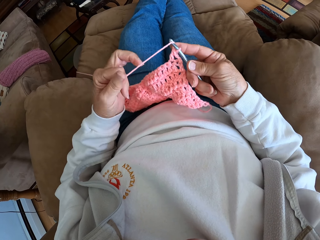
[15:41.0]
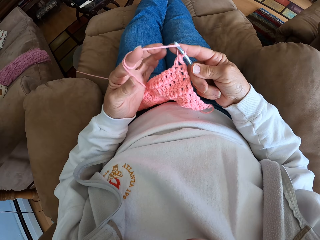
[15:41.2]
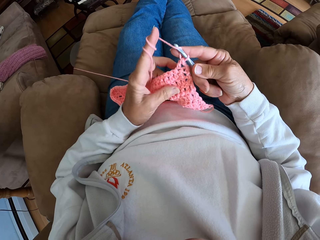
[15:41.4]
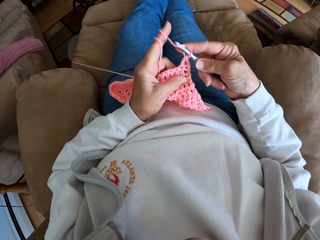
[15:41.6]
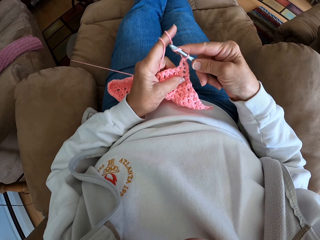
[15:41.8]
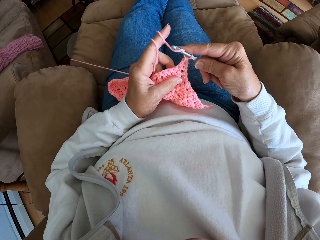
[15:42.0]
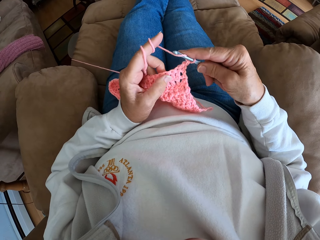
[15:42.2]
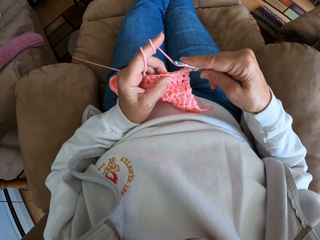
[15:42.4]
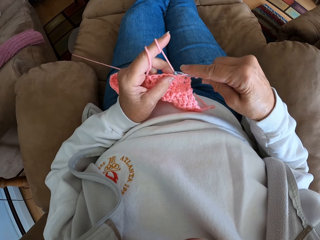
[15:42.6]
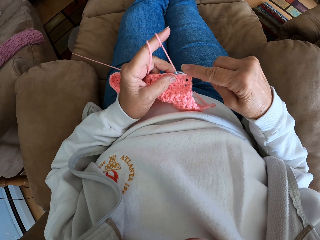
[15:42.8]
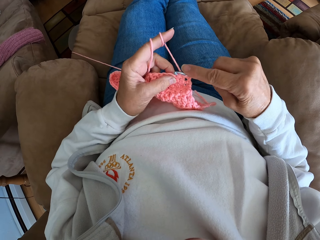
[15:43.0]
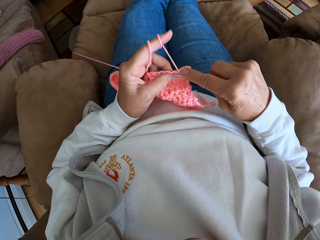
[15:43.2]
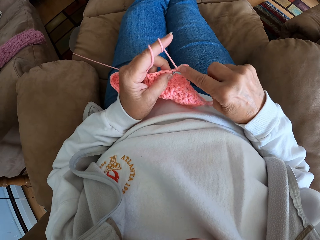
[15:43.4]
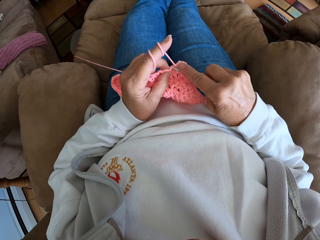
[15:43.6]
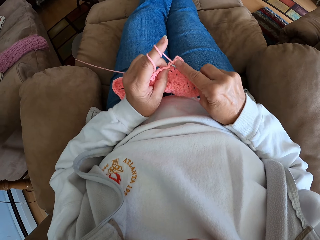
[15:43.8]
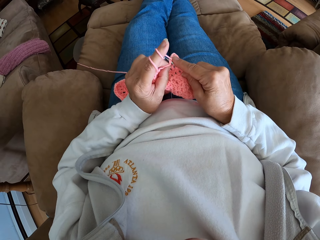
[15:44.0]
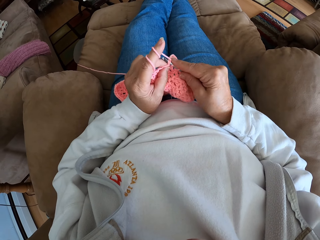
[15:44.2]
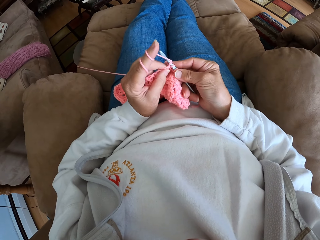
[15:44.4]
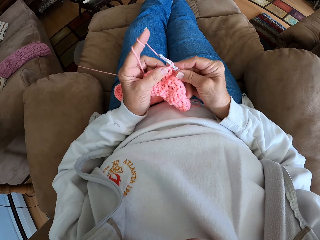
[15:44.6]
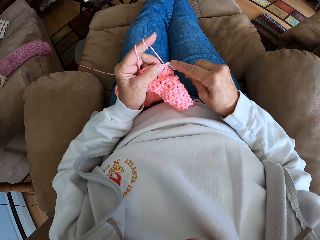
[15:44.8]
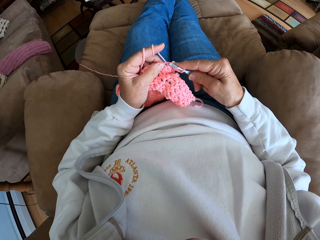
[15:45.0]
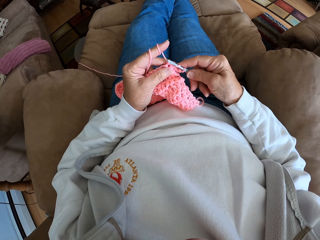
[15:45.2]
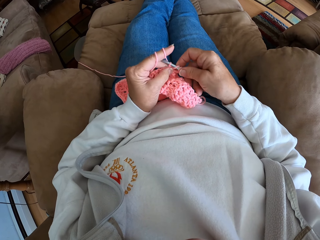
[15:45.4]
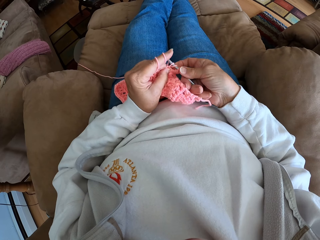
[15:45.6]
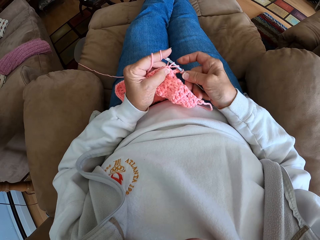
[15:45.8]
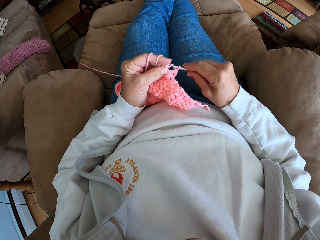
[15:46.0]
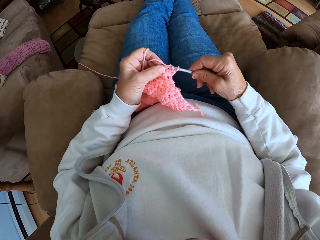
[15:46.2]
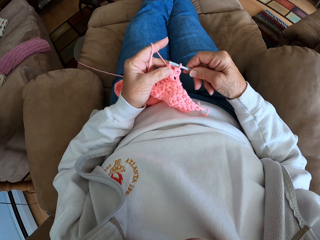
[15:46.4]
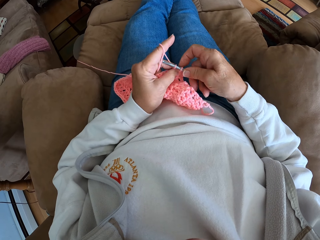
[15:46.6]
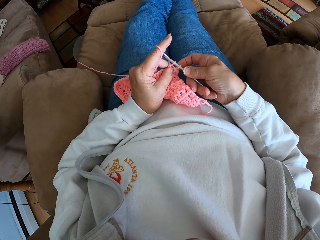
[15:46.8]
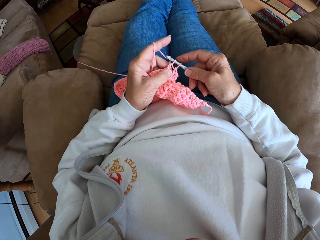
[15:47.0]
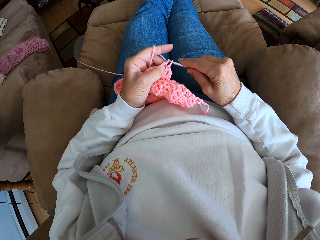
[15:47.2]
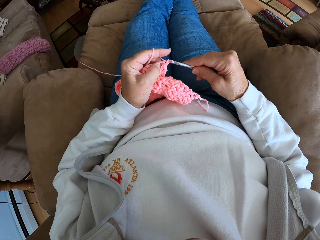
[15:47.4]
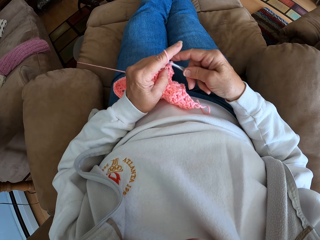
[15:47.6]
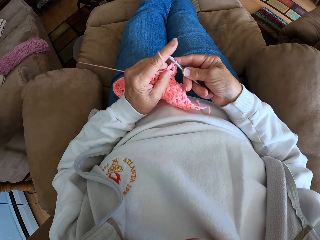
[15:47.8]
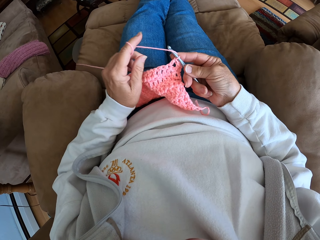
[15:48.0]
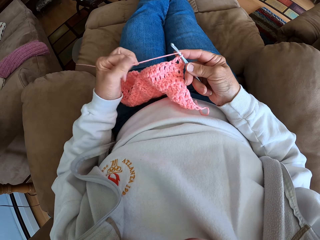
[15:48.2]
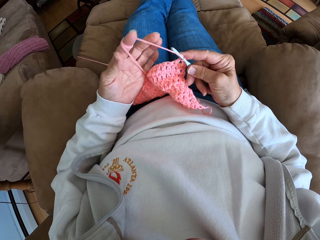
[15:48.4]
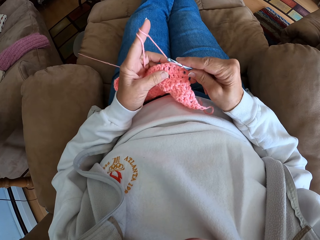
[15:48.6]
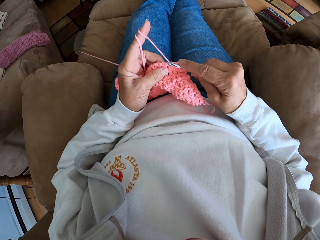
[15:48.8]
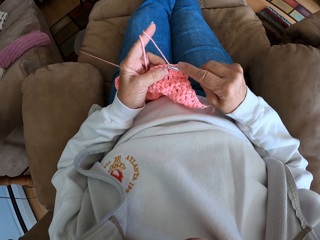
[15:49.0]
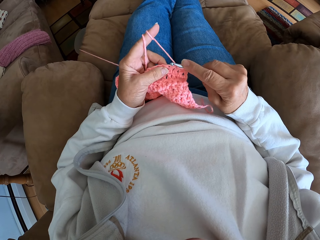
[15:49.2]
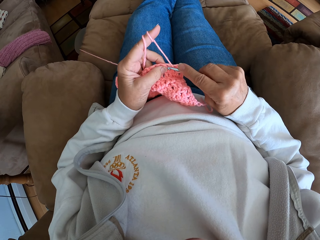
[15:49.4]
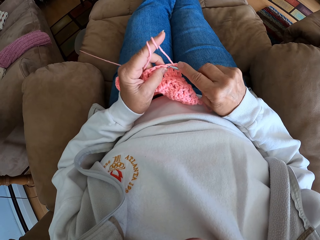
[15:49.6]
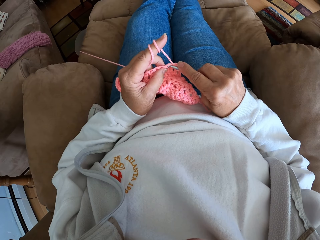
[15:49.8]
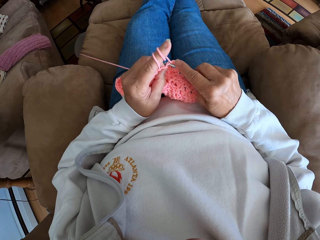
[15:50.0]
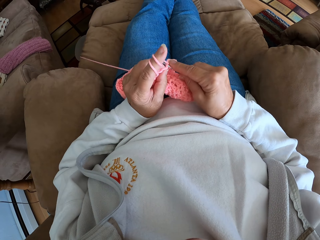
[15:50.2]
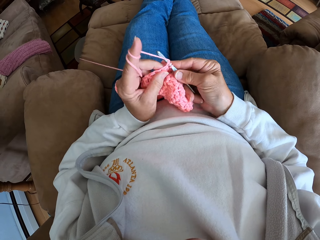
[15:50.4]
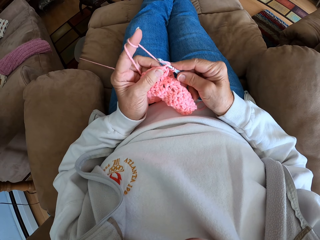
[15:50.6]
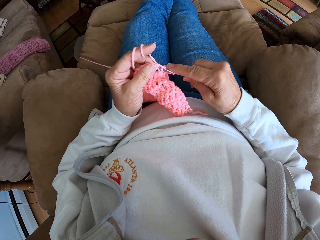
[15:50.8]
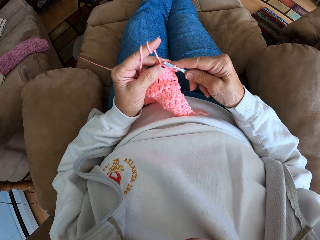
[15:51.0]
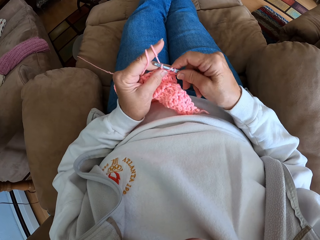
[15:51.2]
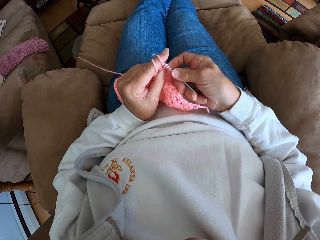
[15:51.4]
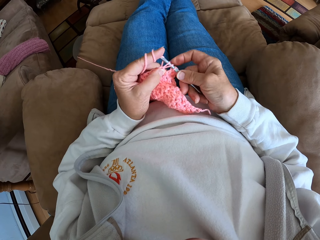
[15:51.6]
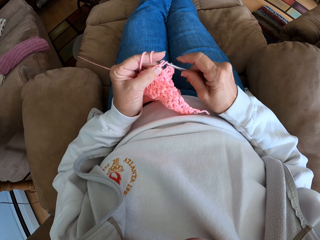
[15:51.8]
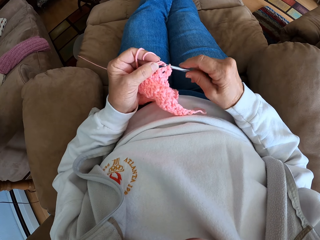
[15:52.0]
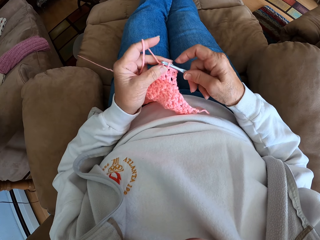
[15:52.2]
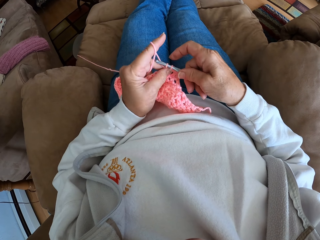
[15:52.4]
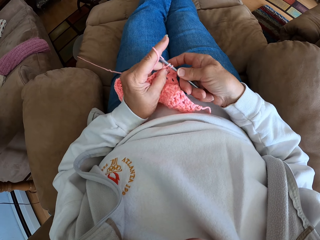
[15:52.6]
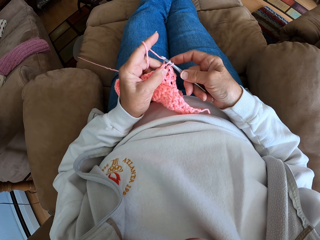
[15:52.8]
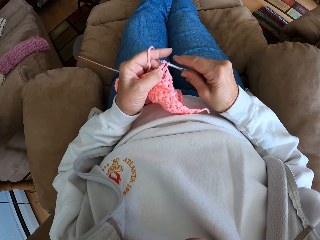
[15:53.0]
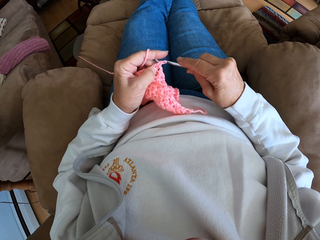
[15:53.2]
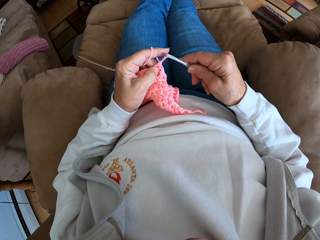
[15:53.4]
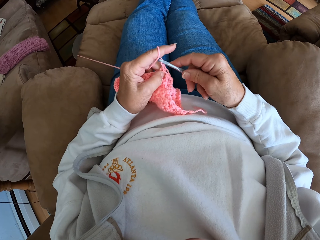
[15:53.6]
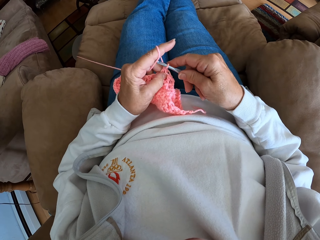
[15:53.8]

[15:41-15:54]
The camera wearer coils a knitting thread to a finger. They knit a fabric with a knitting needle. They straighten the knitting thread with hands. They knit the fabric with the knitting needle.

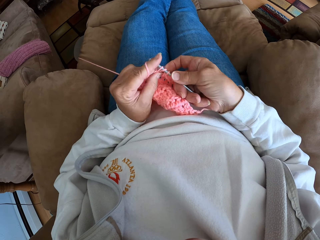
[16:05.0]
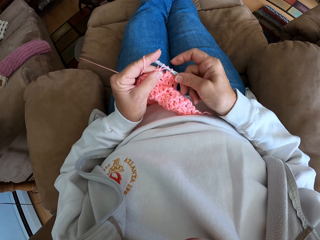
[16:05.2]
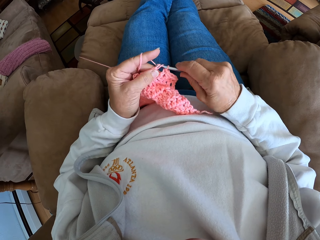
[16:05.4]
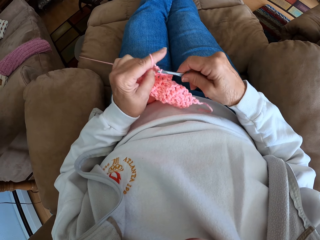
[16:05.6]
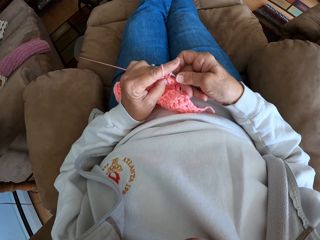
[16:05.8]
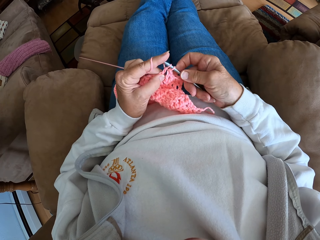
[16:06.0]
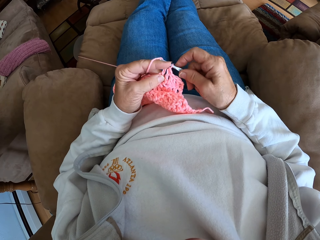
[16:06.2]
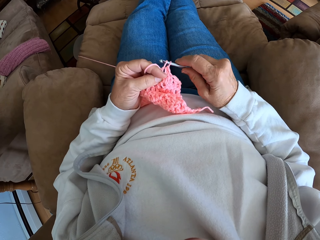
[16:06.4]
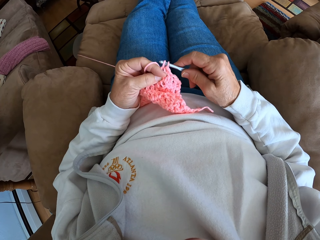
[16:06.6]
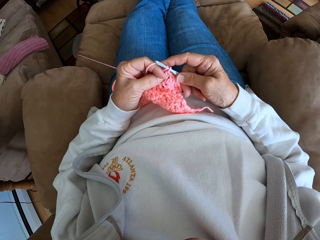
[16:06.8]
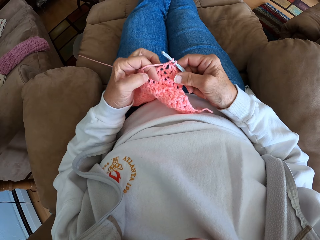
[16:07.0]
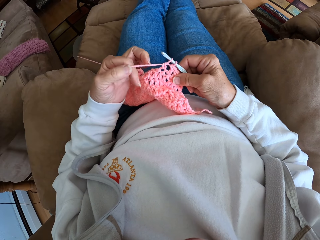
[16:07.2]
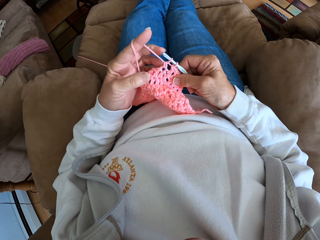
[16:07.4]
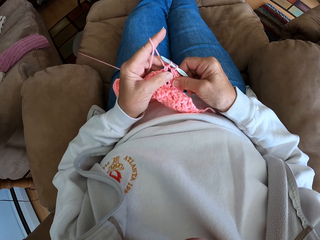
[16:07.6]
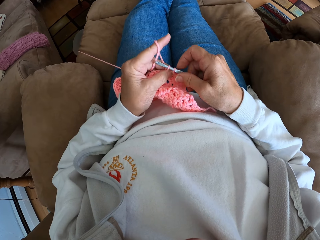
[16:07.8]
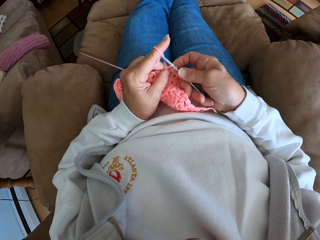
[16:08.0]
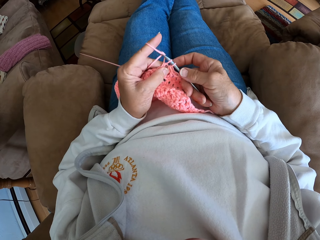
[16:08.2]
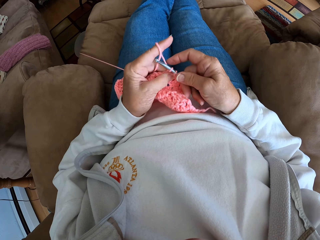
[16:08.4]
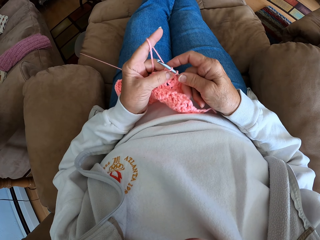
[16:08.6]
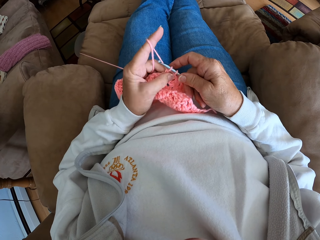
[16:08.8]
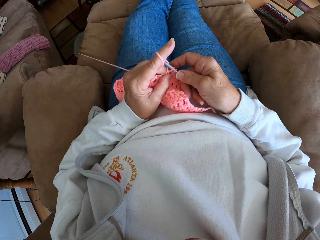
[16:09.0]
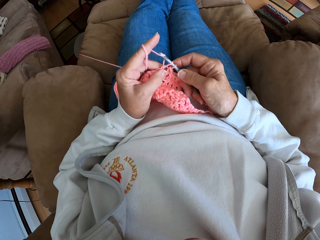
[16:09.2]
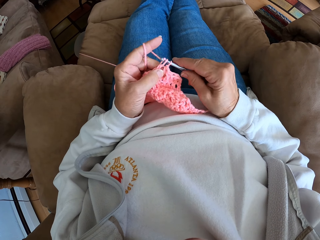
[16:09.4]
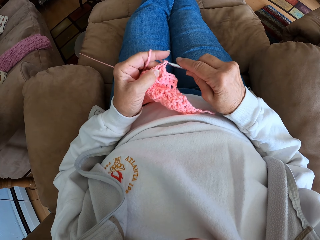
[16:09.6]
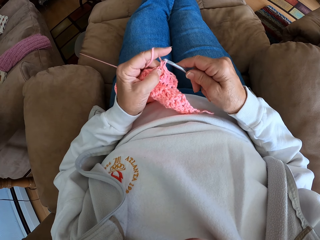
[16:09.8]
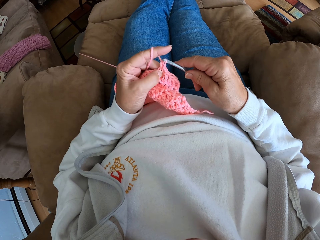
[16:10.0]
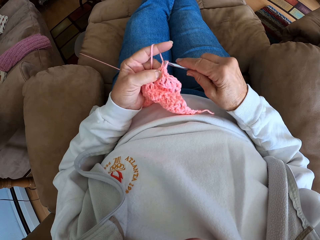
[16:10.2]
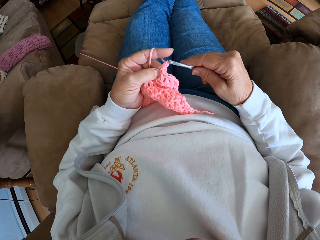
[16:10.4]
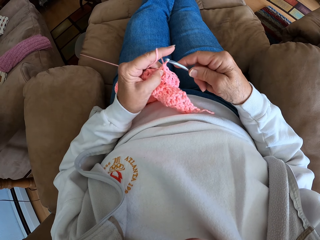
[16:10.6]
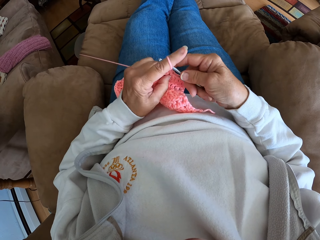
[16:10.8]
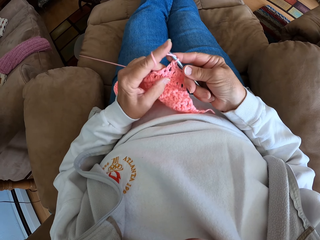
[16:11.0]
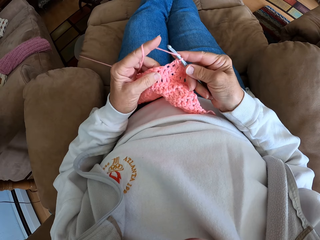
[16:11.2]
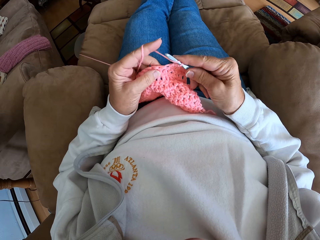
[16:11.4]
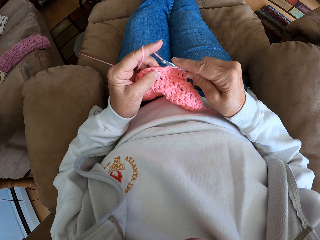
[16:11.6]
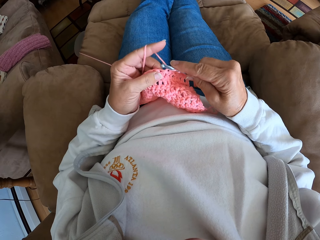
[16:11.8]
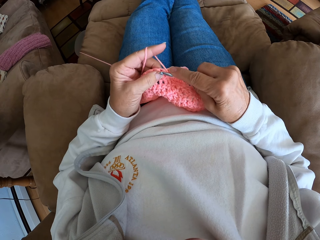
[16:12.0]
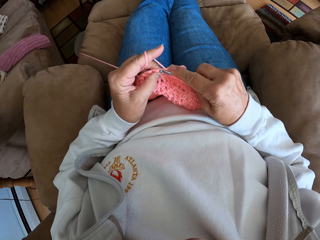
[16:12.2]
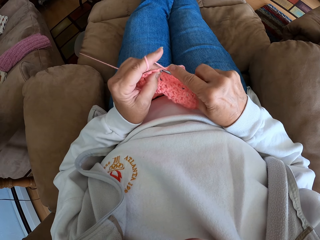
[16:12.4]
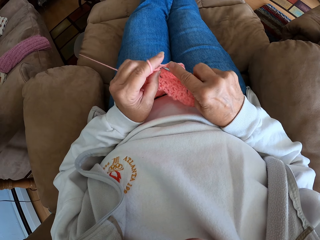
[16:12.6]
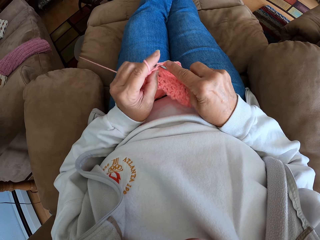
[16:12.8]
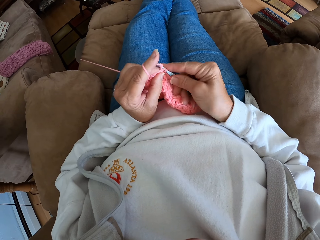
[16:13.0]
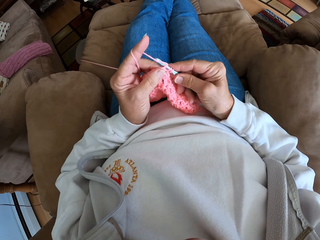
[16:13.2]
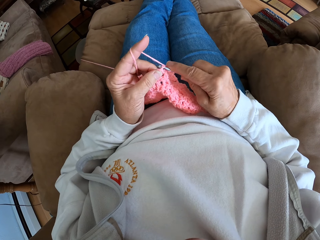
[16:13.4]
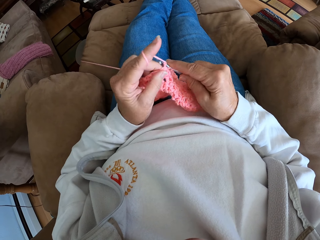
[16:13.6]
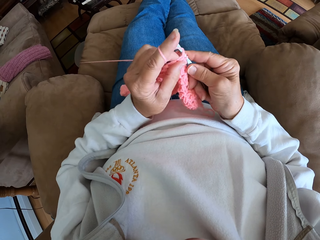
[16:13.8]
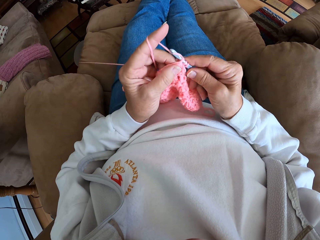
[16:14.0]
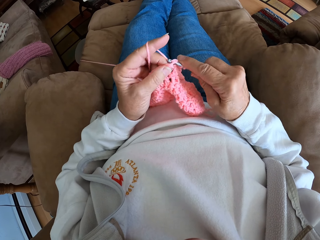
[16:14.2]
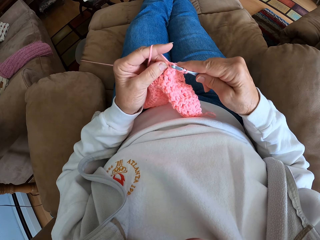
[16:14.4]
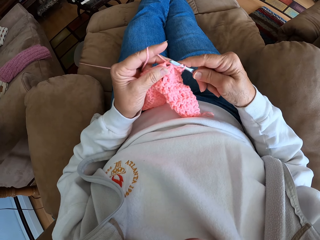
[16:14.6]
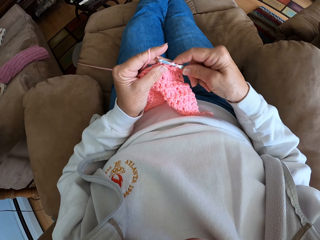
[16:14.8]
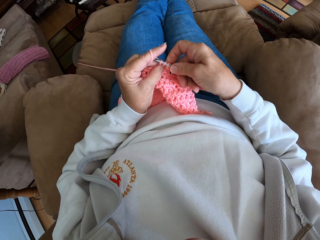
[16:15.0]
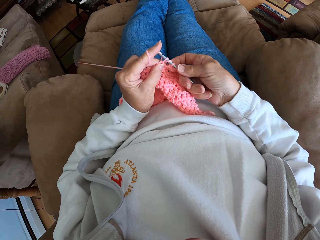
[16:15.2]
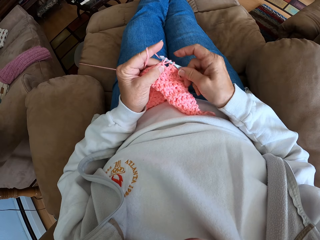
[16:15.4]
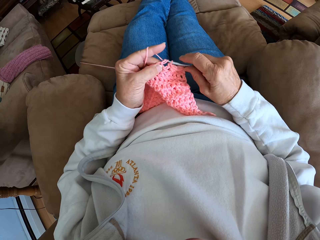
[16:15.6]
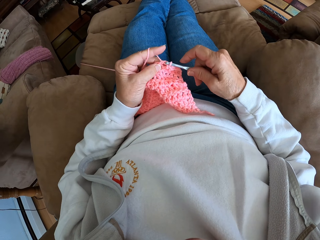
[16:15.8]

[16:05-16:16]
The camera wearer coils a knitting thread to a finger. They knit a fabric with a knitting needle.
